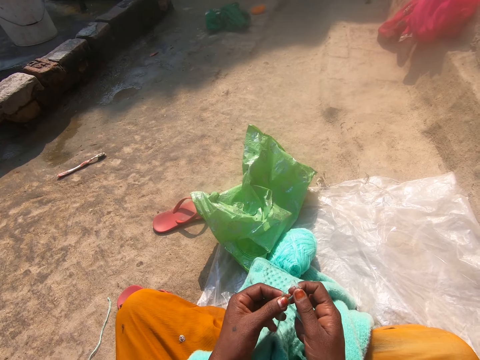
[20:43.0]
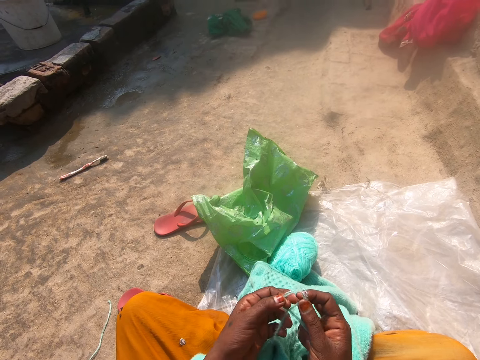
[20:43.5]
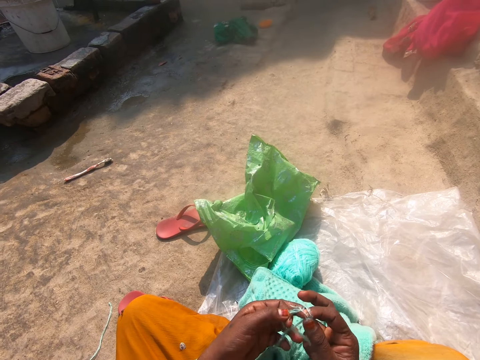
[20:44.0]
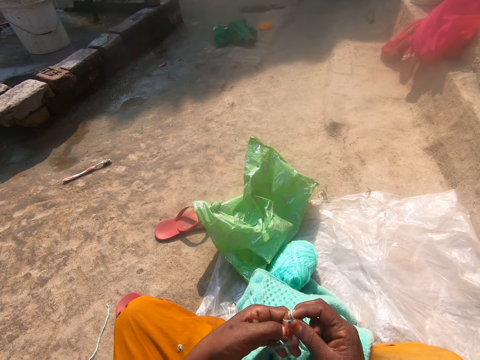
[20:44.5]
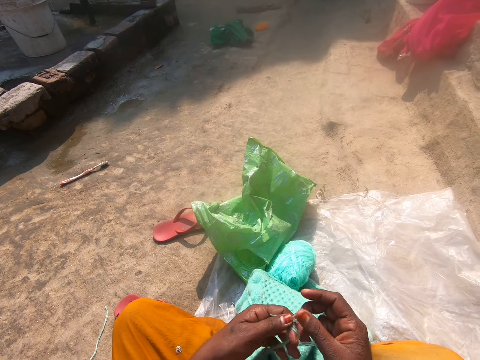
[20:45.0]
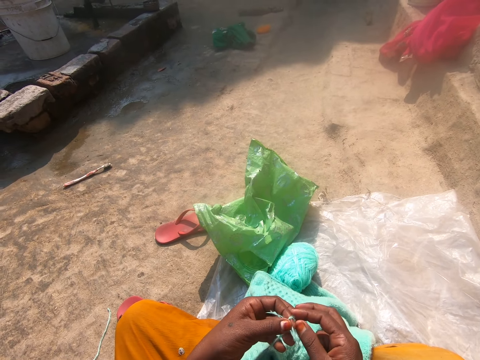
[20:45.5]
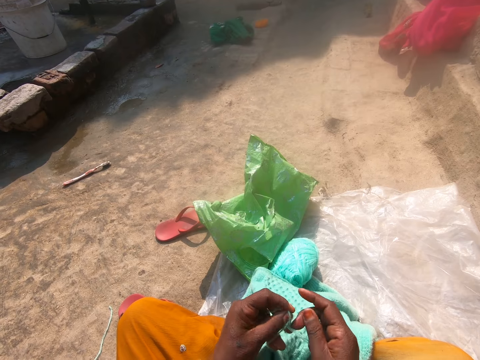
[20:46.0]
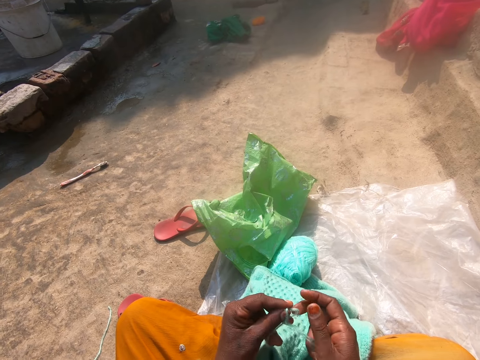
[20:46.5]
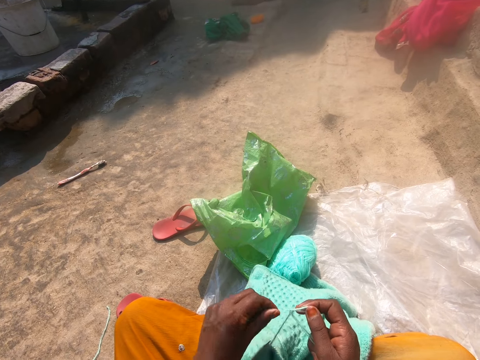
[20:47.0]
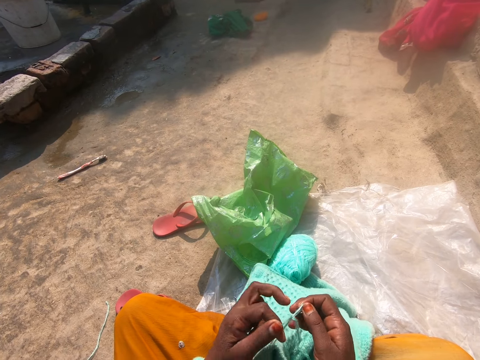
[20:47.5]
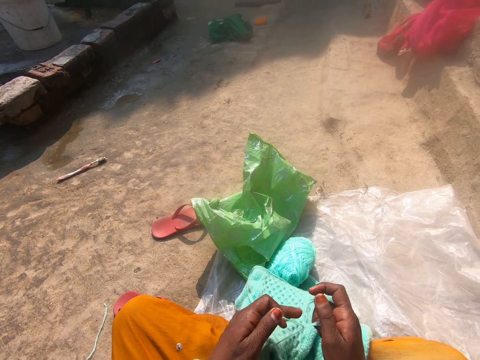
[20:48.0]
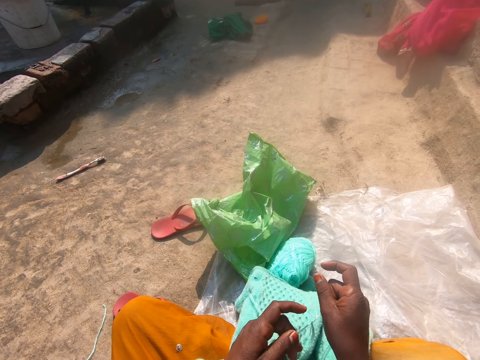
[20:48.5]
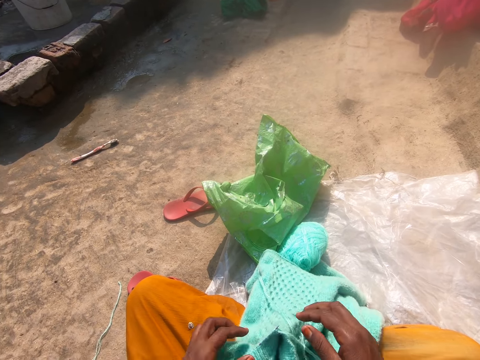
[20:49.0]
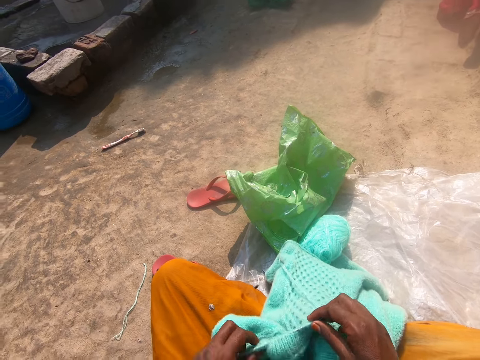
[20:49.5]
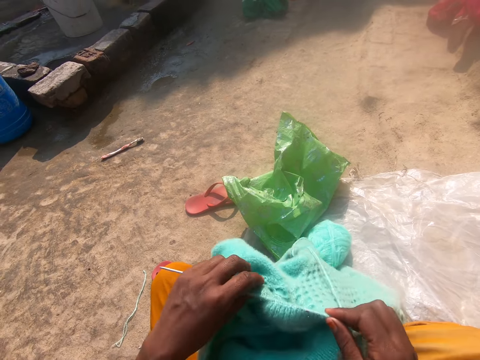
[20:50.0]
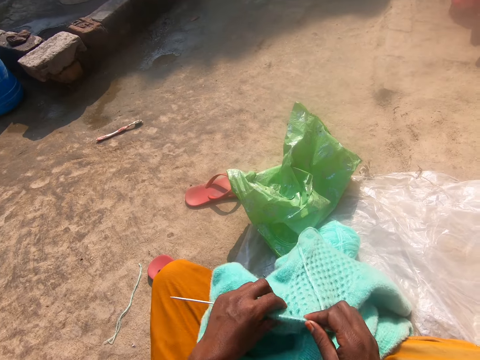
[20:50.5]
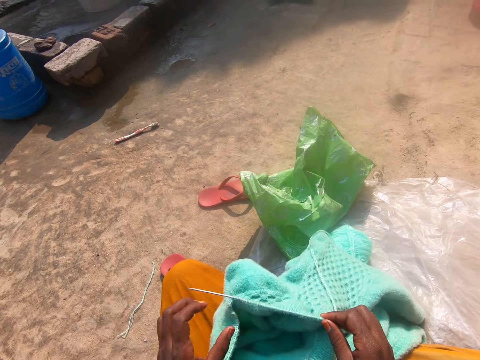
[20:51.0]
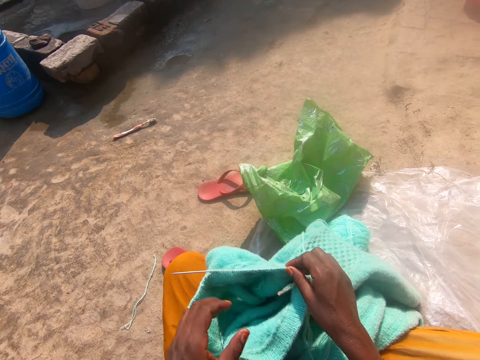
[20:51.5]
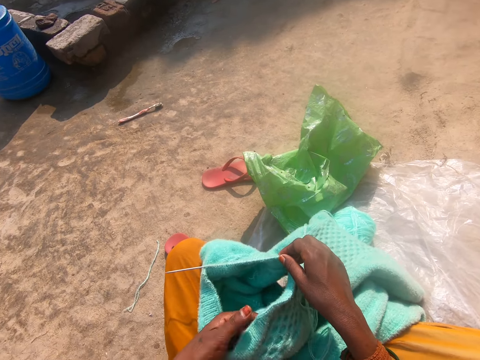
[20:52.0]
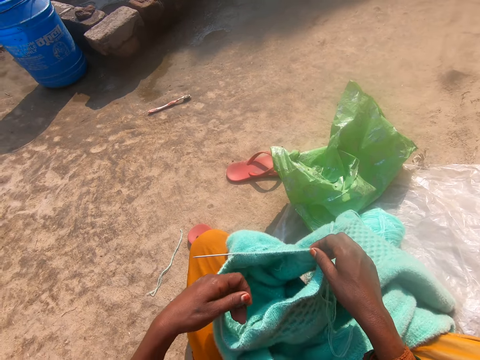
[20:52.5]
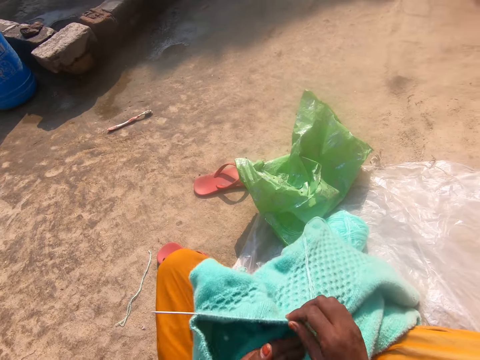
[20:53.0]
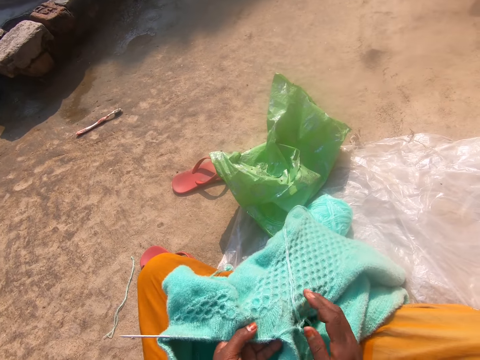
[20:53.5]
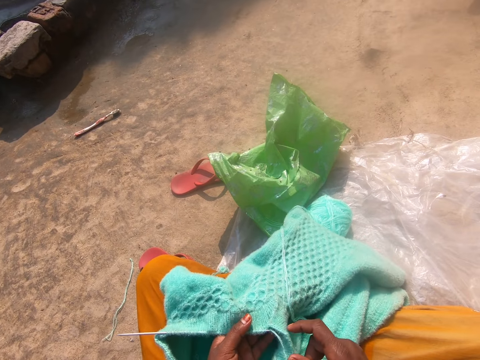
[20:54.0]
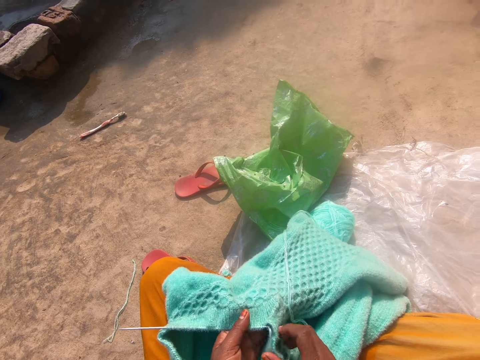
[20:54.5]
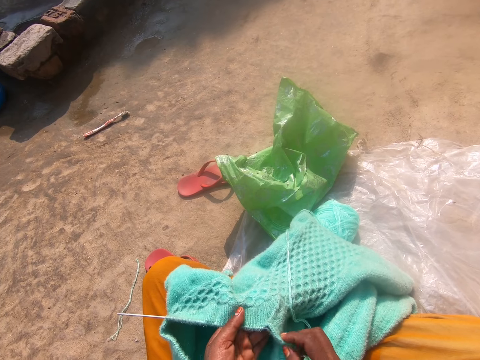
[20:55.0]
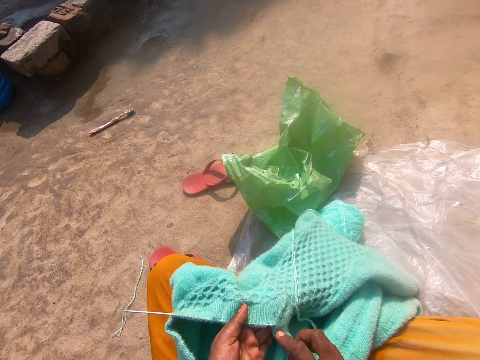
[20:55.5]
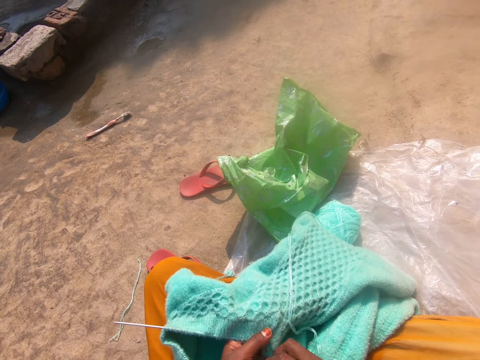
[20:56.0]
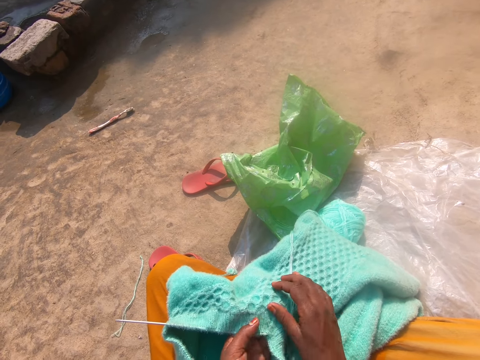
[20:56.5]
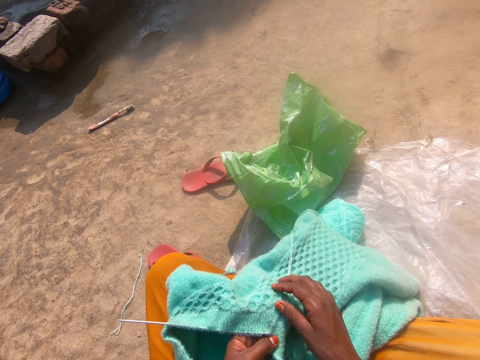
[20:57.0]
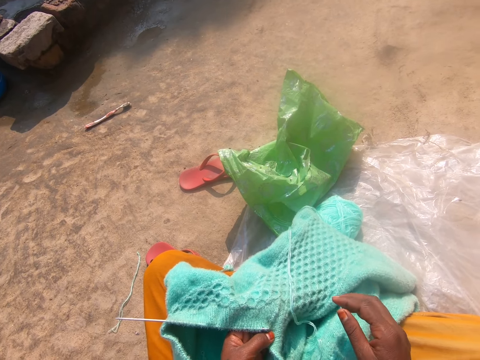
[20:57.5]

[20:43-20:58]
The camera wearer adjusts the cardigan on her lap. She holds the cloth. She touches the cloth.

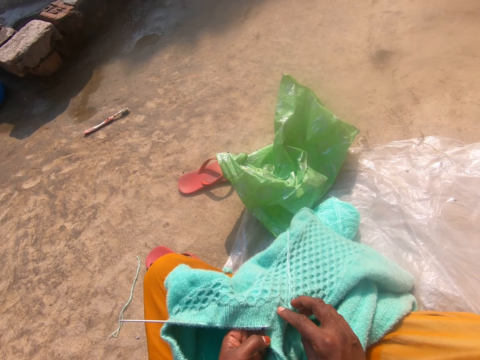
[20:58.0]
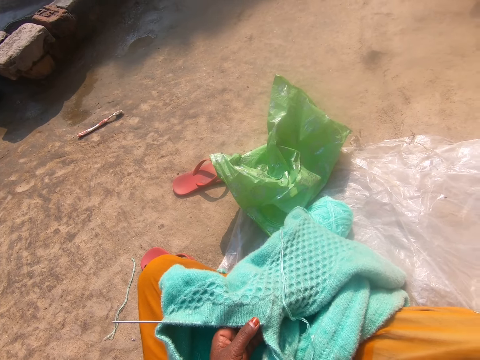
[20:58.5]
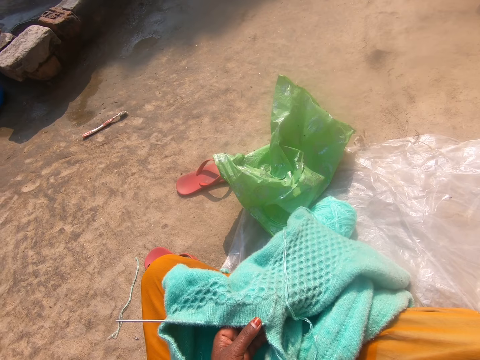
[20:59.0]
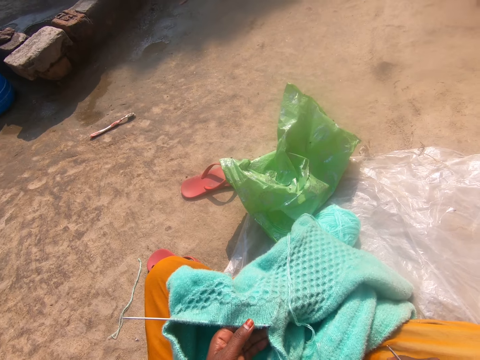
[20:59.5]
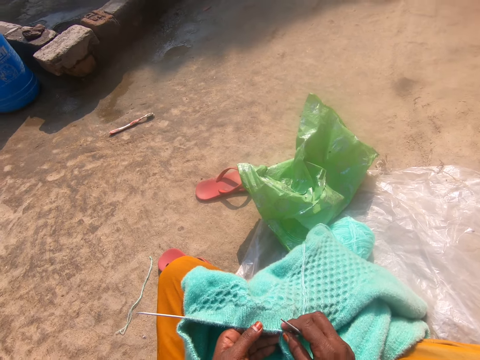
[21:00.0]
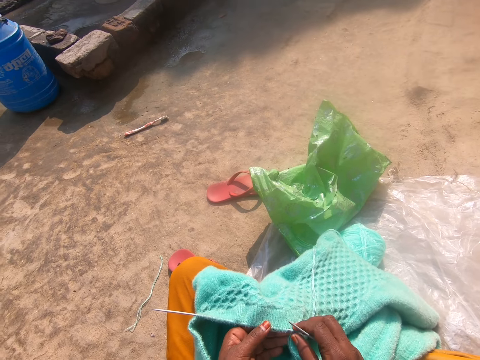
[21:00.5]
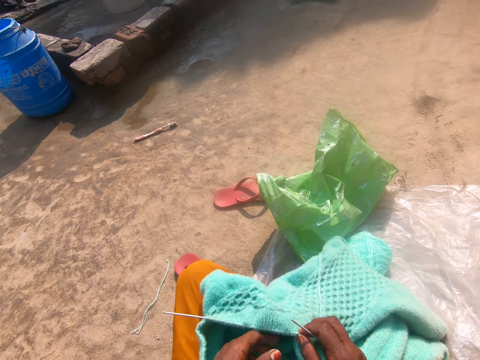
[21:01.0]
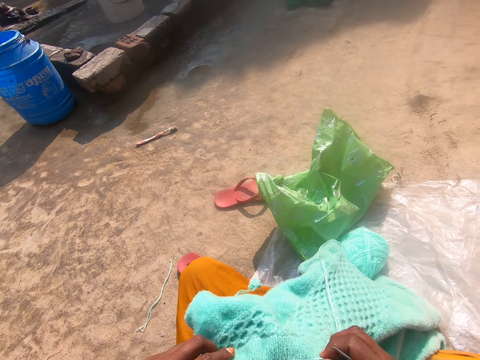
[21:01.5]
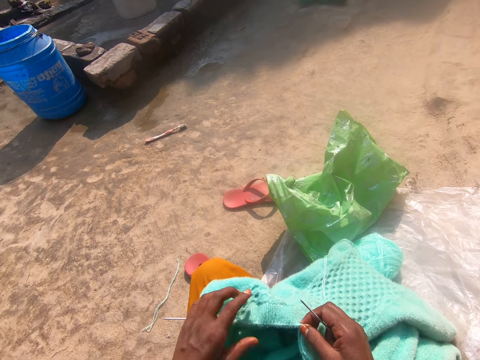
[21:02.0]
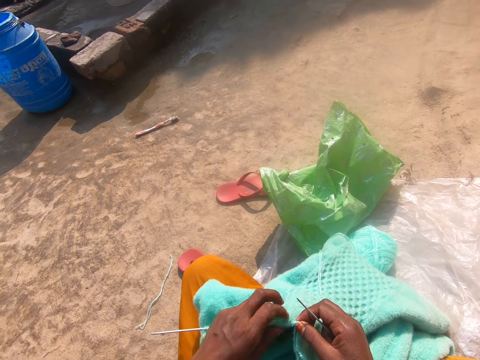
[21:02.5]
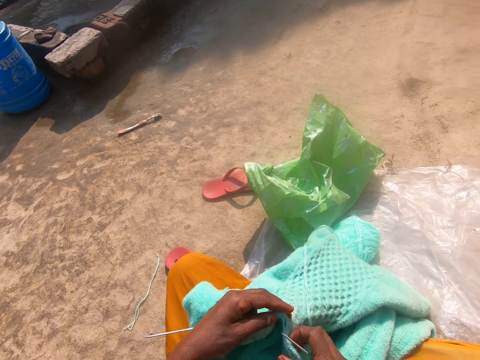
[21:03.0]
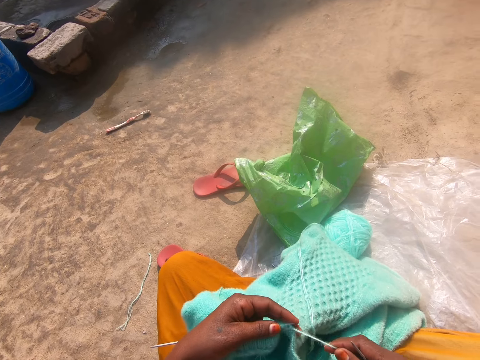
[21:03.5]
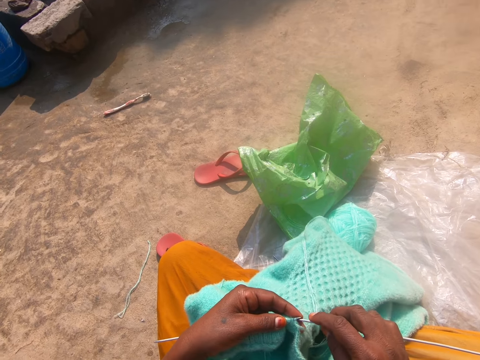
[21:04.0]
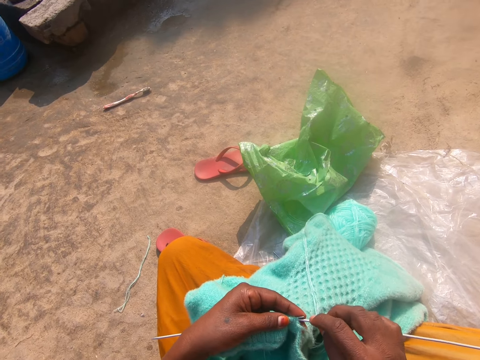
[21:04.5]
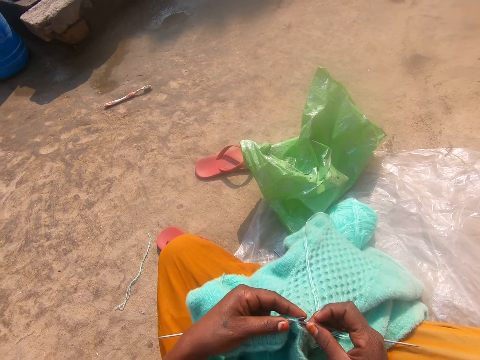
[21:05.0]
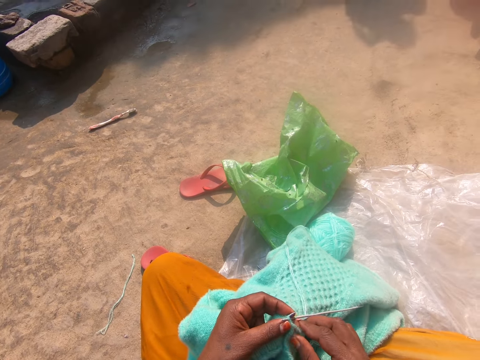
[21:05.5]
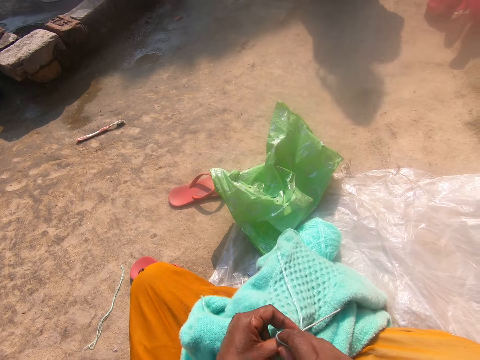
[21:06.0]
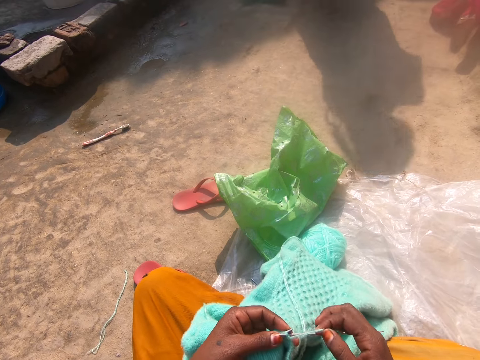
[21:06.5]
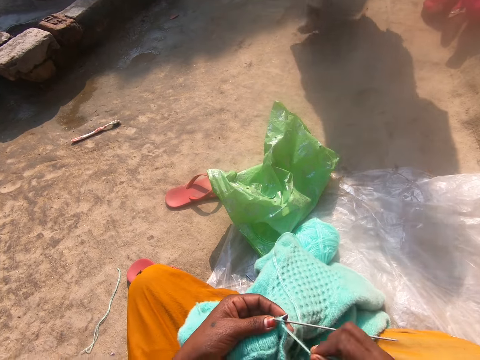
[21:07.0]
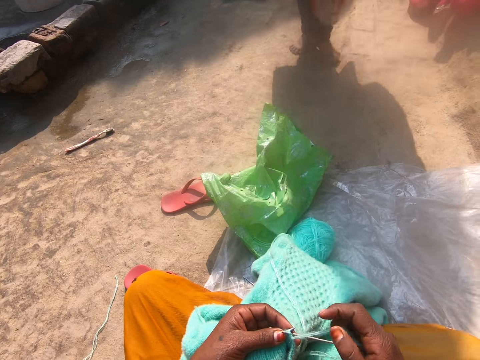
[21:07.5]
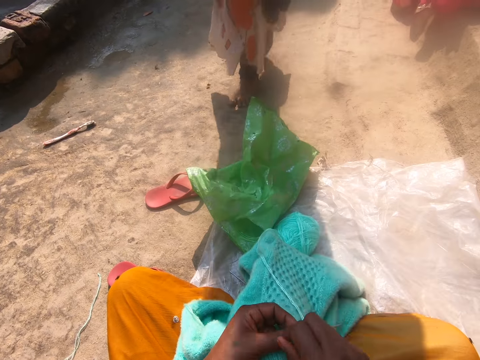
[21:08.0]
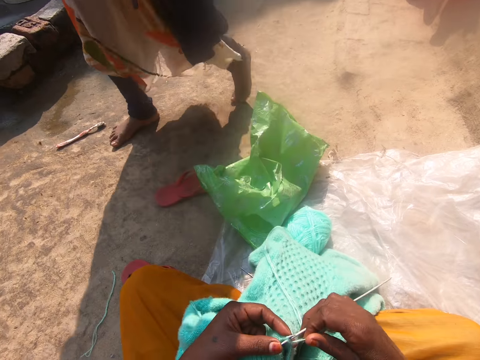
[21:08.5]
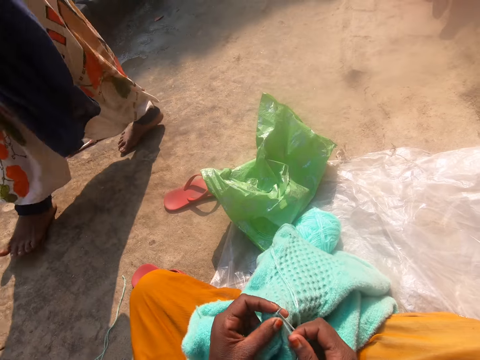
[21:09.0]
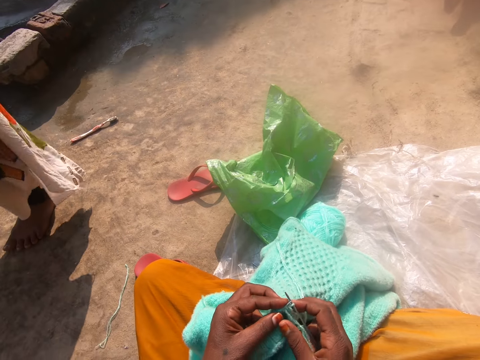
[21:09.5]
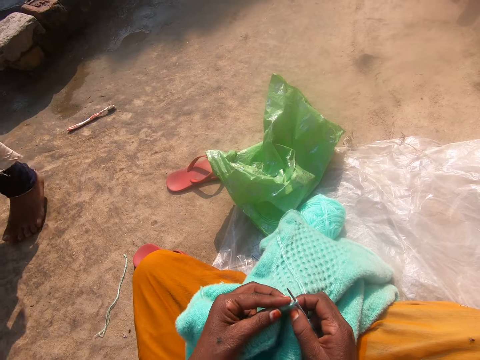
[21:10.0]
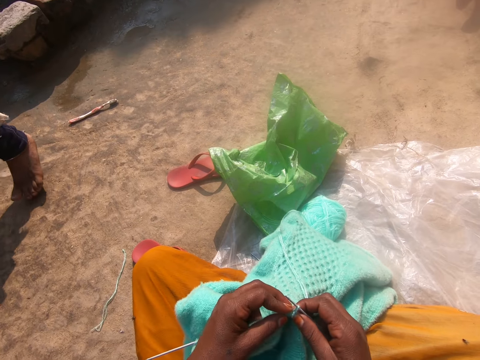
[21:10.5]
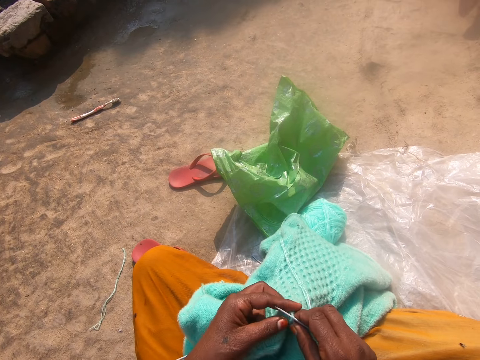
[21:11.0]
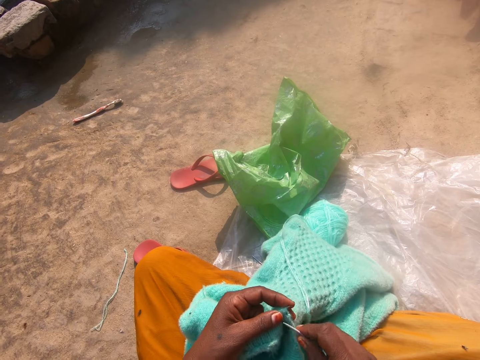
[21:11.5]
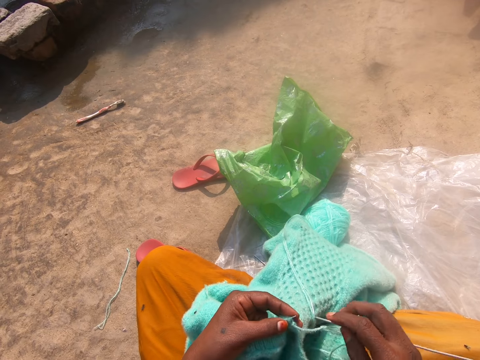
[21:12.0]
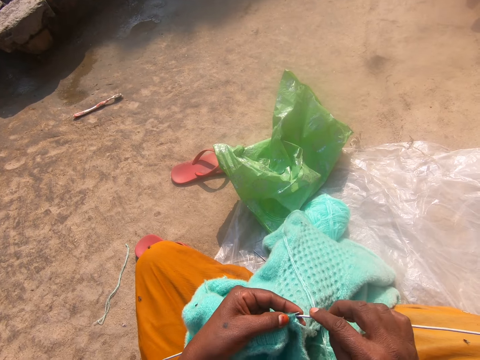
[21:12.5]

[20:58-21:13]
The camera wearer picks up the knitting needle from her lap. She pushes the knitting needle in the cloth. She knits the cardigan on her lap. She rolls the string on the knitting needle. A woman walks past the camera wearer. The camera wearer knits the cloth.
